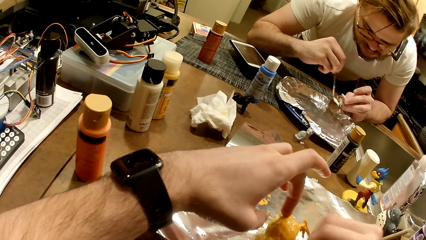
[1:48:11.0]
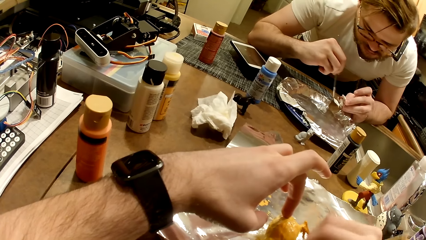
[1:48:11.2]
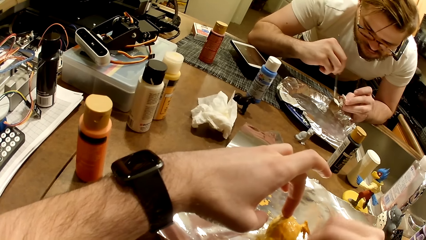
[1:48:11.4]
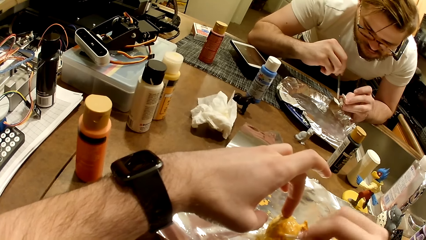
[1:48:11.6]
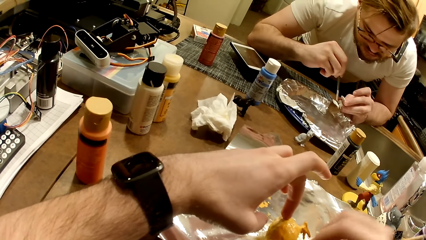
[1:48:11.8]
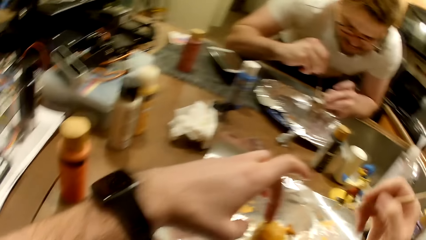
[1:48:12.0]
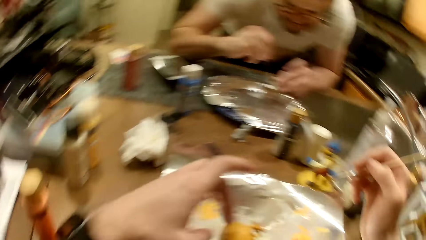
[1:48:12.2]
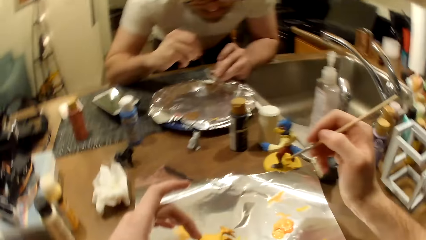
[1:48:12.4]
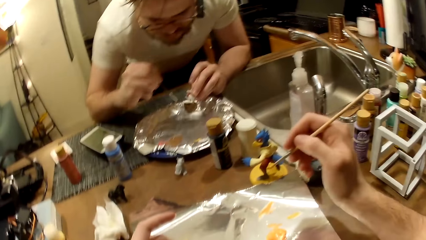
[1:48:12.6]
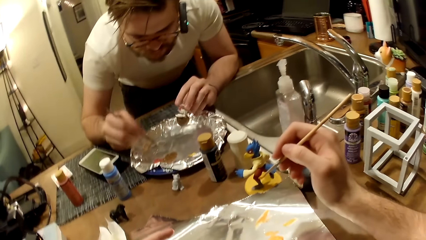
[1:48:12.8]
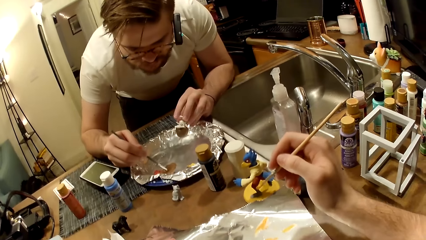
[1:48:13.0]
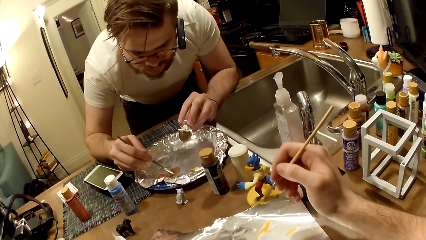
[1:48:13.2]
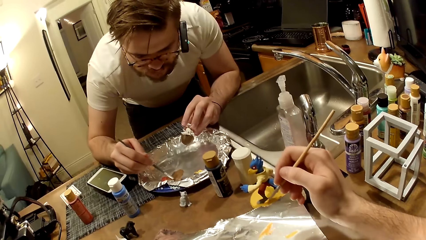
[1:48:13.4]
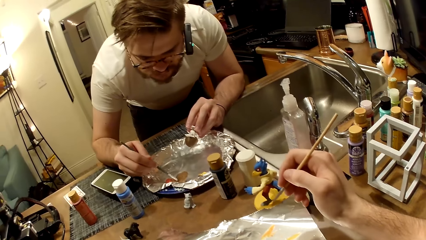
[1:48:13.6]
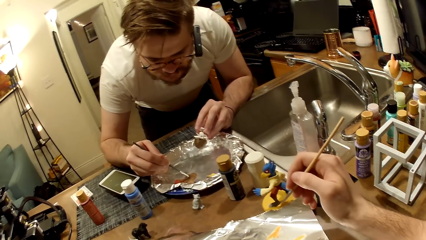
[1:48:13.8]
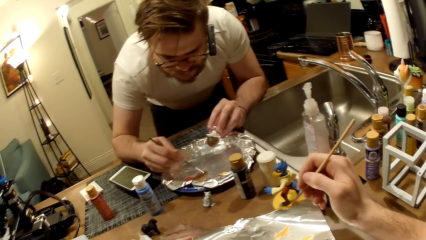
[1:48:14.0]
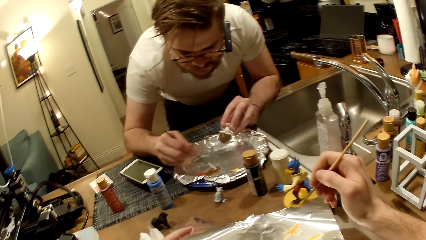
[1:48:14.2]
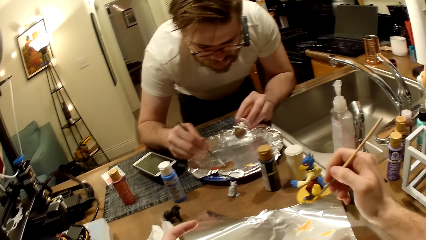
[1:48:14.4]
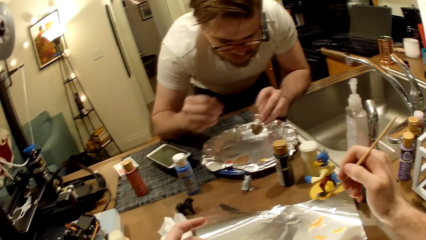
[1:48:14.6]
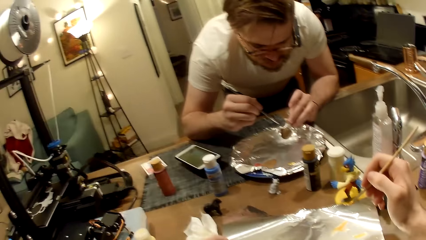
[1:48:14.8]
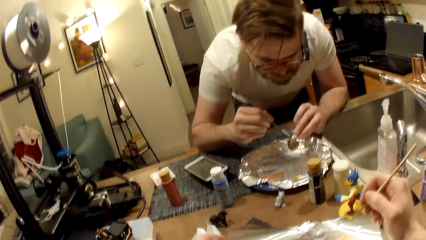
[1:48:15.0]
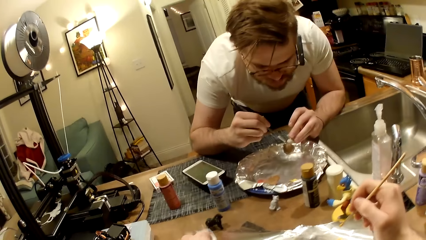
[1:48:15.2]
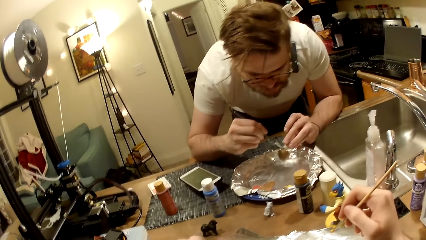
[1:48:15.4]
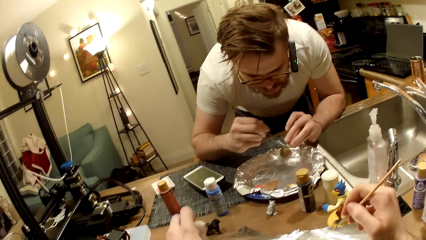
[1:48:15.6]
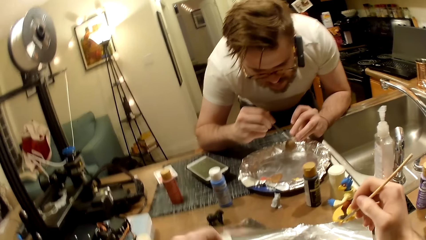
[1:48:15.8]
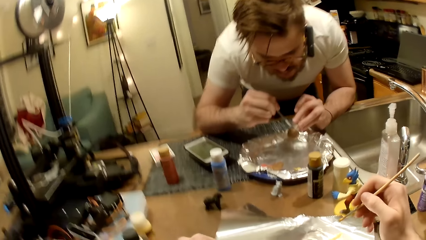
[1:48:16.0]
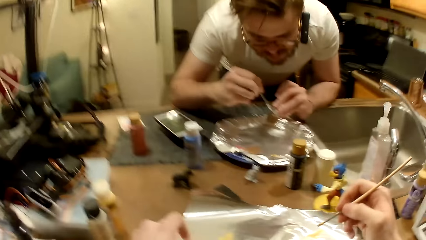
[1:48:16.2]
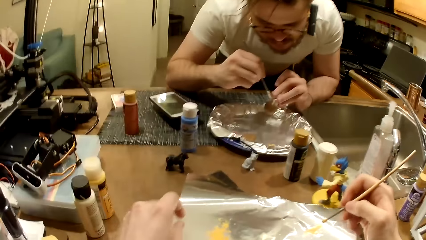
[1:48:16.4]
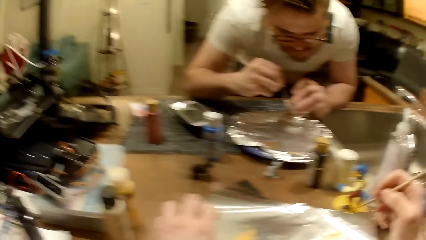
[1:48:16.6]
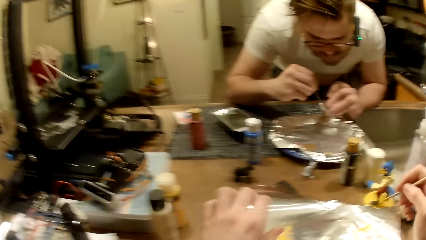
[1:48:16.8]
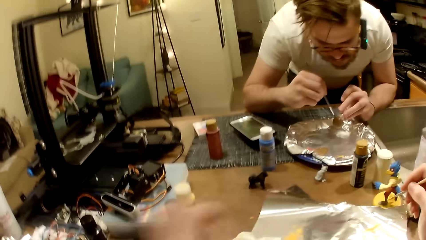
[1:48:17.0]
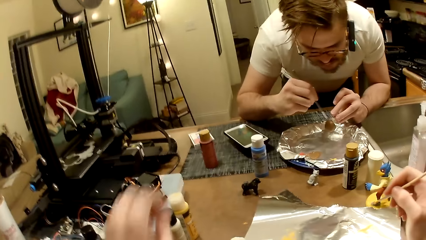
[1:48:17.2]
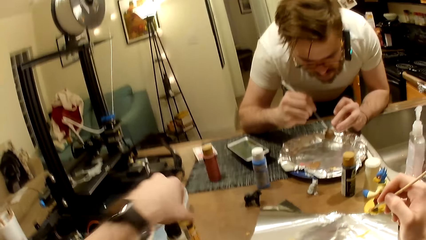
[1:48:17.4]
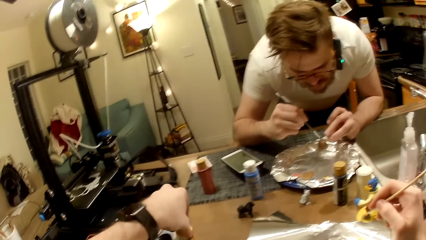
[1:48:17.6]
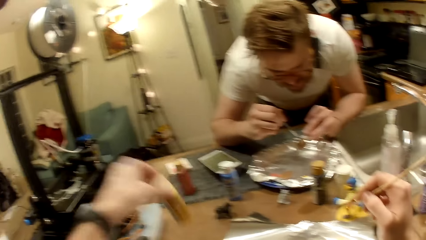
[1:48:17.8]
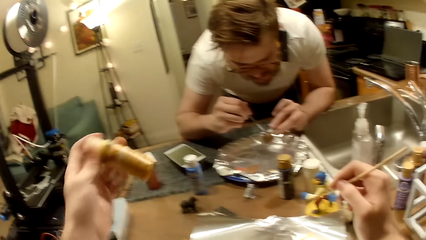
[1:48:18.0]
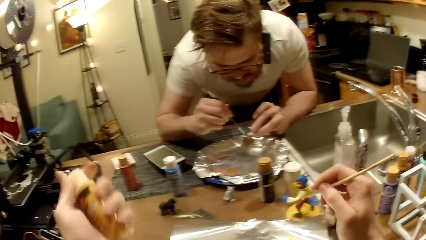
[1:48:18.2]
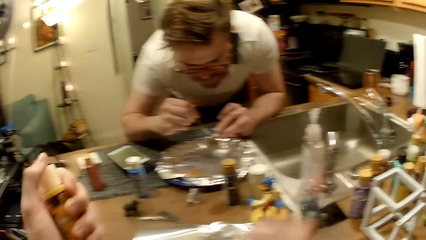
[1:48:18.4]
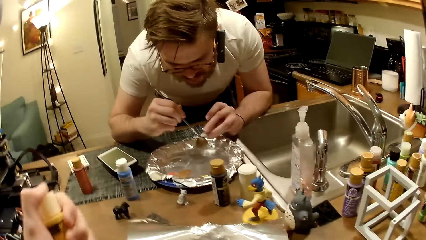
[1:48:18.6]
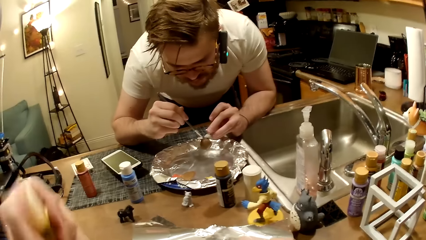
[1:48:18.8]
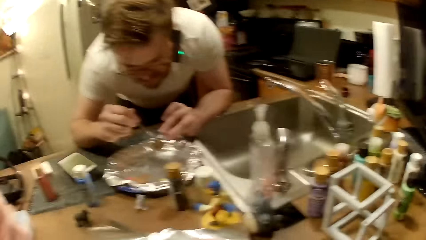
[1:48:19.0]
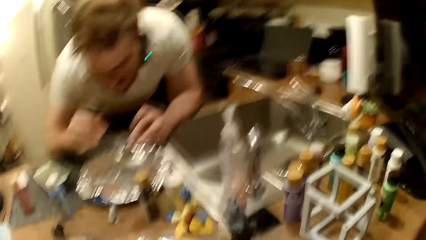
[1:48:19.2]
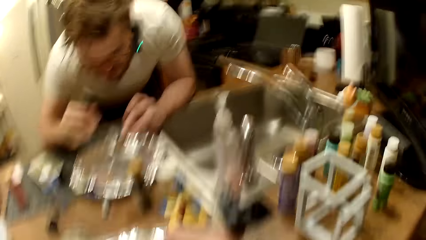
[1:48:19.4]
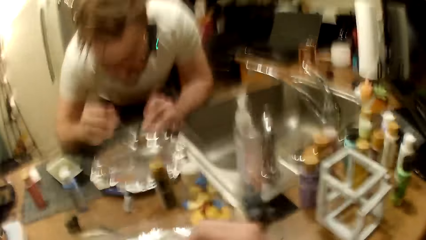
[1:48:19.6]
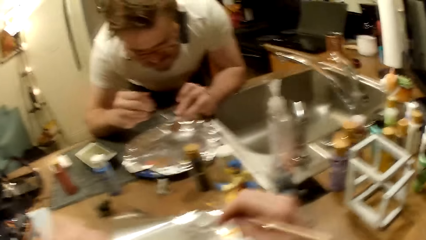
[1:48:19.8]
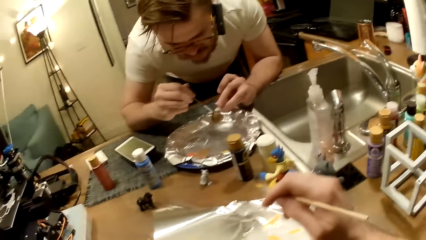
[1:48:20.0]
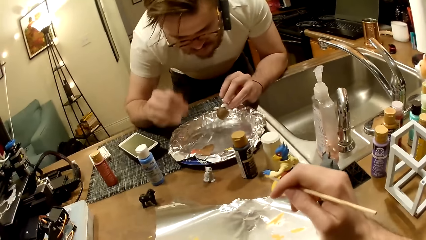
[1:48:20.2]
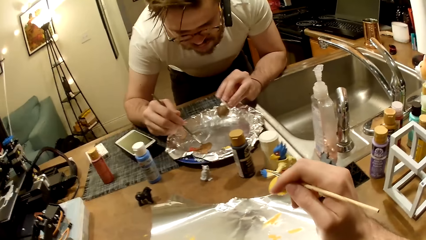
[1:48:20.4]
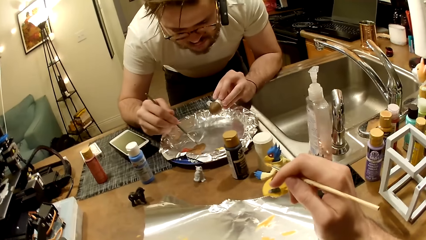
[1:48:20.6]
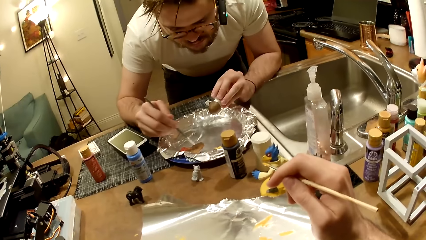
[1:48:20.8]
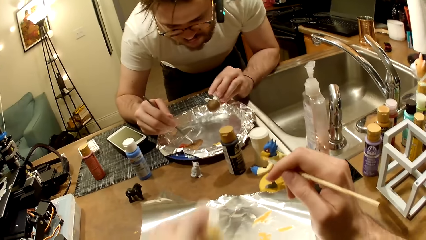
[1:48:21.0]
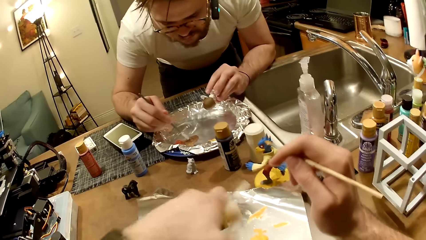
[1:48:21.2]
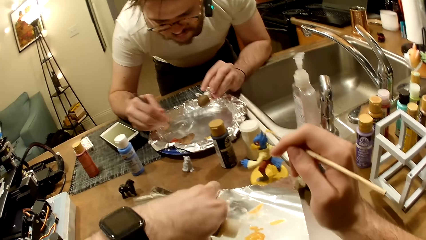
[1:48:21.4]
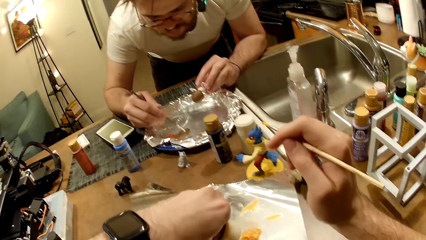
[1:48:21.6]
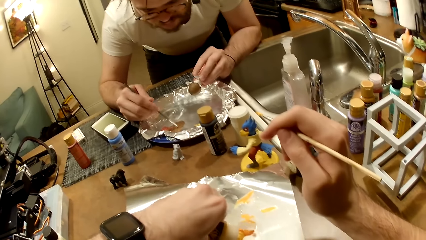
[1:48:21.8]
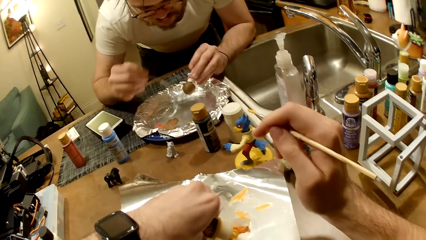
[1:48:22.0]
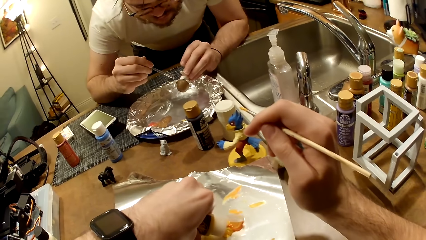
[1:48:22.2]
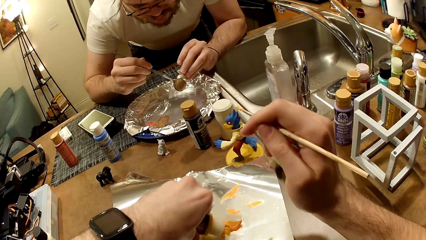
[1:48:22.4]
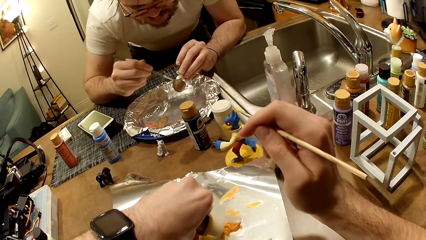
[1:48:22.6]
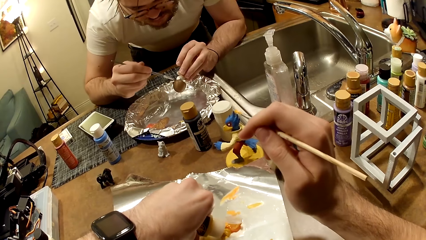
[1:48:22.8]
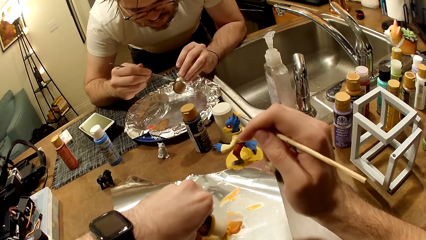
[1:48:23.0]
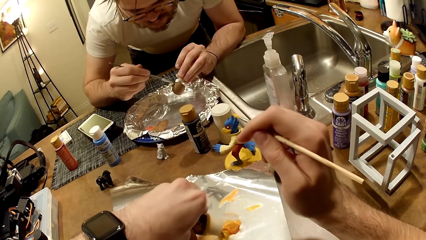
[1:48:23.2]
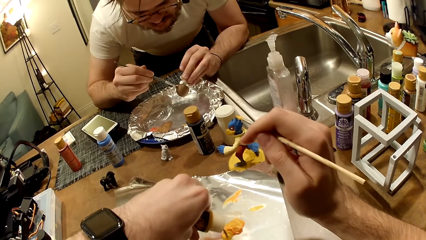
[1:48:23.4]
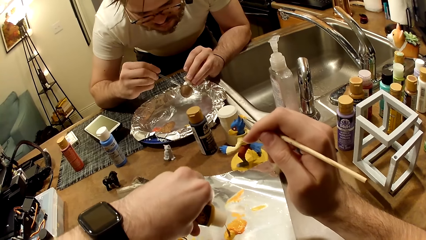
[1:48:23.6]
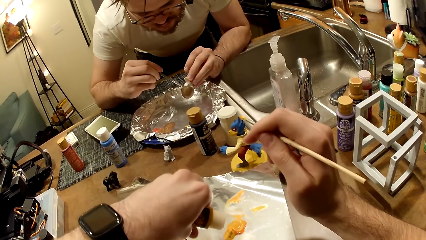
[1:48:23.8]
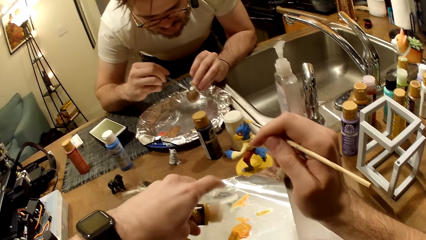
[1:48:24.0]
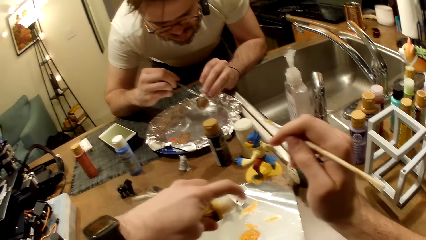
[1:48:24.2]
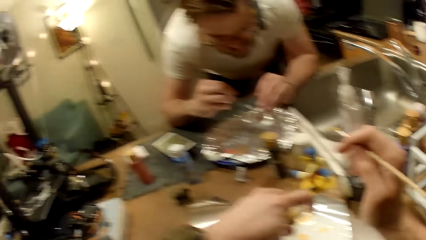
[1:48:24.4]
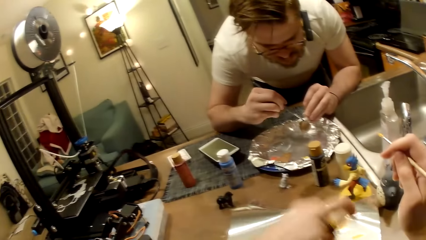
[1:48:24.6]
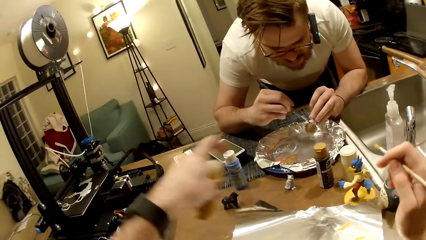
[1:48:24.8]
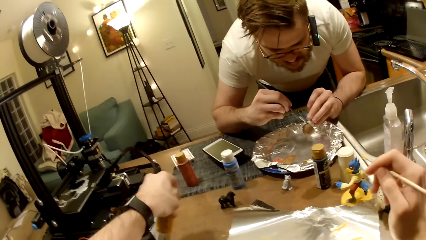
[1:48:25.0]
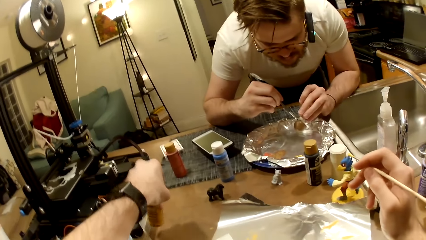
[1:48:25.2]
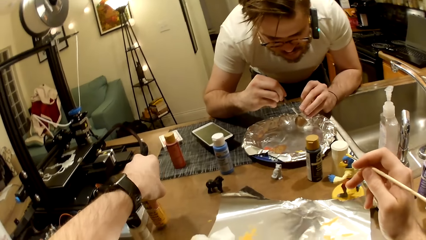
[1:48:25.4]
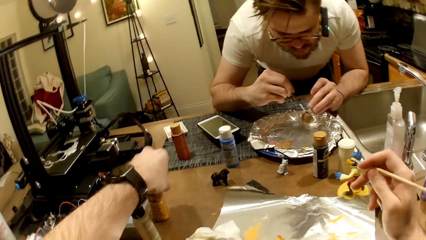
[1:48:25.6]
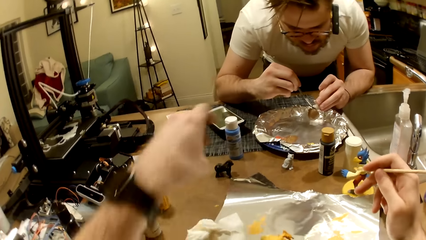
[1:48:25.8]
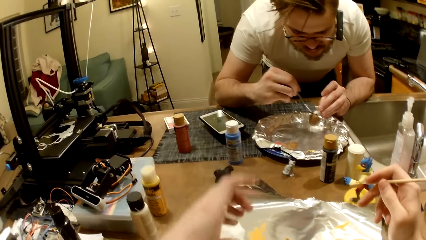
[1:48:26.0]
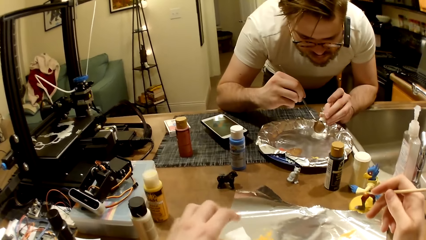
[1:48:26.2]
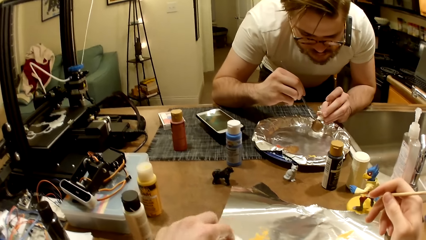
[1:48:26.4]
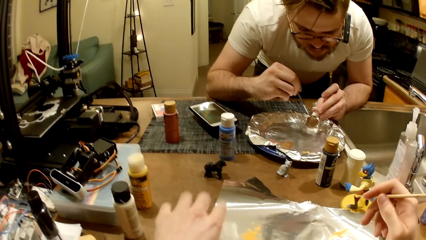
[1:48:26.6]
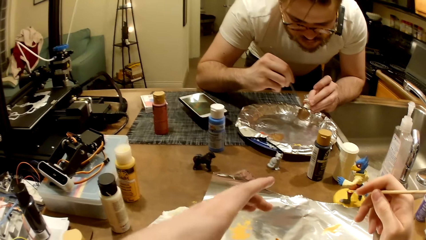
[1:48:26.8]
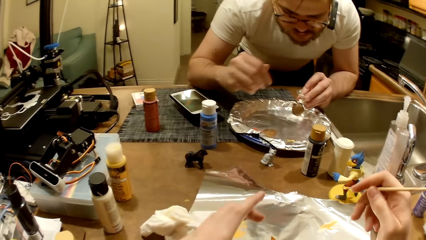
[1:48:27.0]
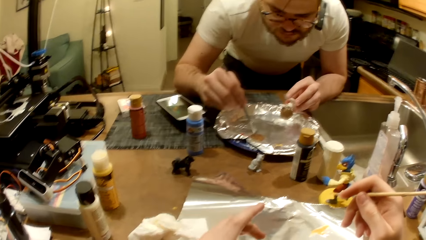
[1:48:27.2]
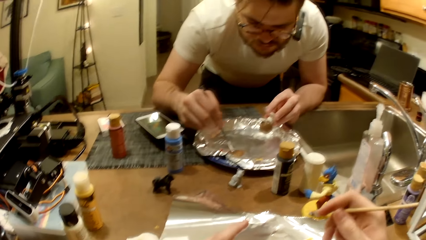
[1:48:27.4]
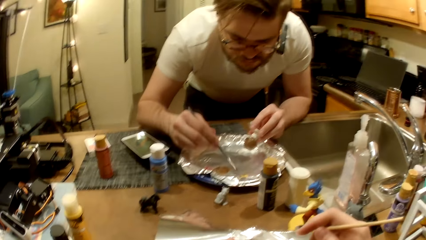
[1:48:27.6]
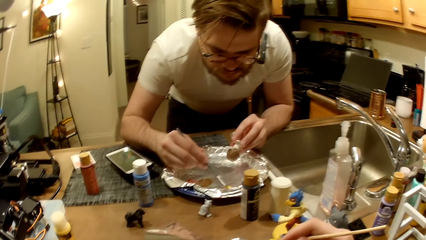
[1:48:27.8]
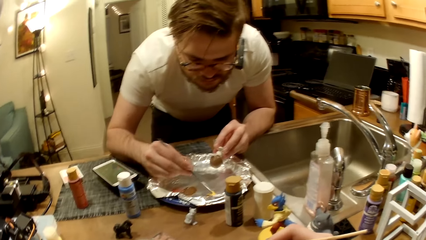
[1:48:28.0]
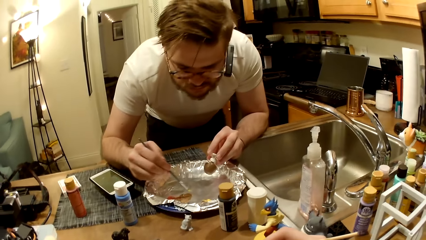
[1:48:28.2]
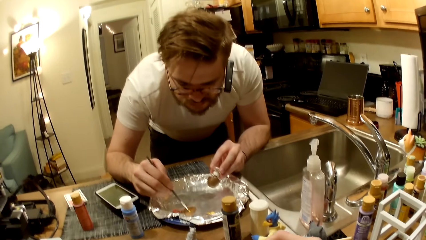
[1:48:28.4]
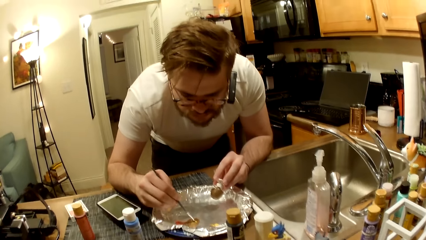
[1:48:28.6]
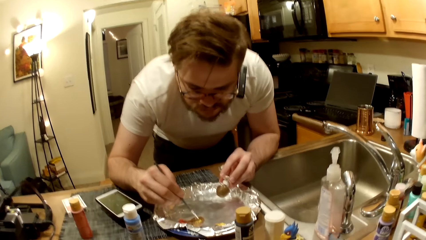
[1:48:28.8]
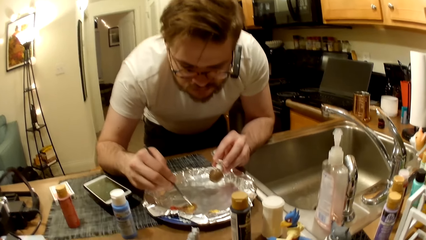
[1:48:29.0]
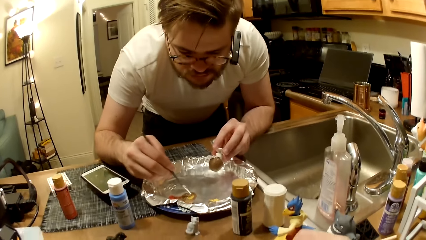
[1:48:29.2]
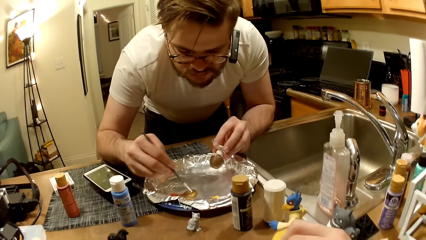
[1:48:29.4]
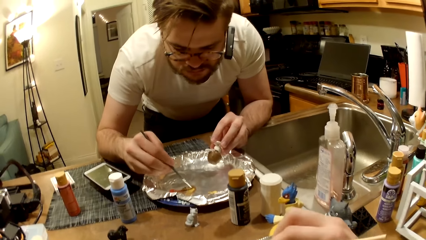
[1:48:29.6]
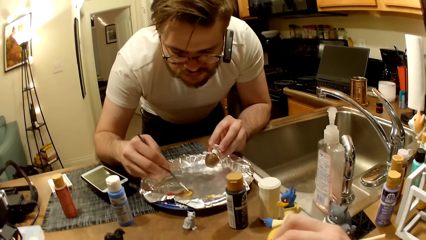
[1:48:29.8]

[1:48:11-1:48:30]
The man takes paint from the foil paper with the paintbrush in his right hand, mixes the paint and paints the action figure in his left hand with the paintbrush. The camera wearer picks a paint bottle from a table with his left hand. He shakes the paint bottle with his left hand. He opens the paint bottle lid. The man mixes the paint. The camera wearer pours paint from the paint bottle on the foil paper. The man takes paint from the foil paper with the paintbrush in his right hand and paints the action figure in his left hand with the paintbrush. The camera wearer covers the paint bottle lid. He drops the paint bottle on the table with his left hand. The man mixes paints on the foil paper with the paintbrush in his right hand.
